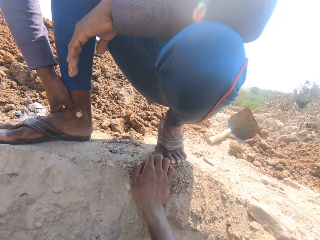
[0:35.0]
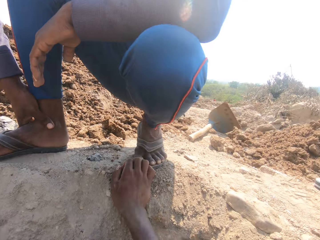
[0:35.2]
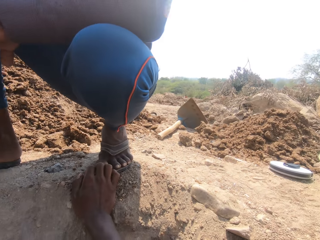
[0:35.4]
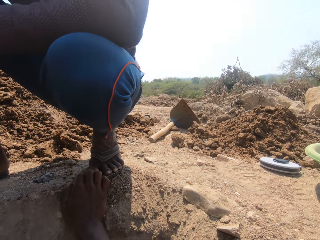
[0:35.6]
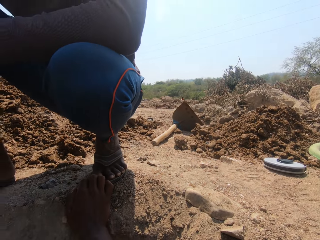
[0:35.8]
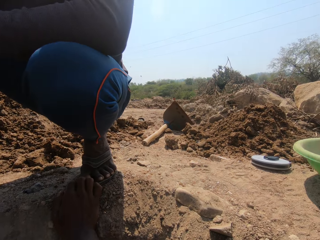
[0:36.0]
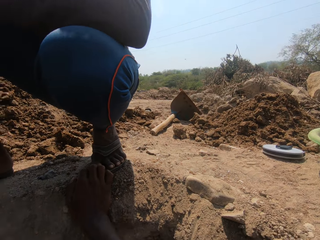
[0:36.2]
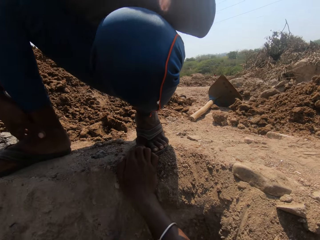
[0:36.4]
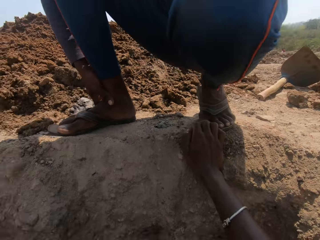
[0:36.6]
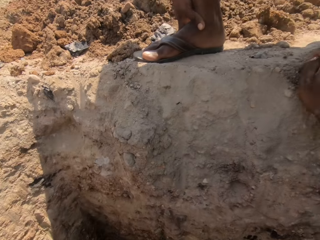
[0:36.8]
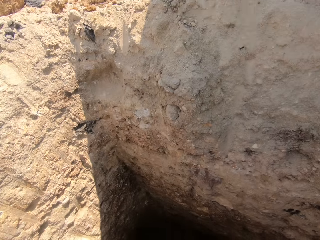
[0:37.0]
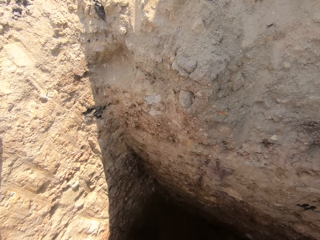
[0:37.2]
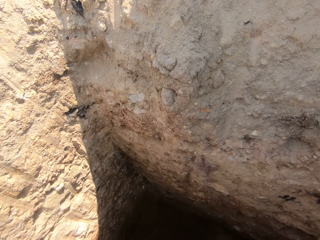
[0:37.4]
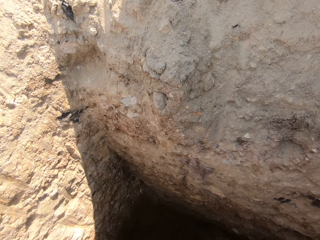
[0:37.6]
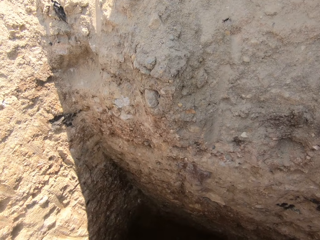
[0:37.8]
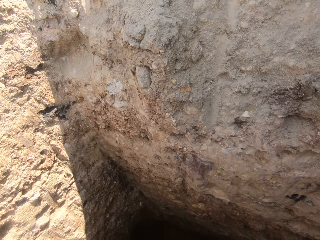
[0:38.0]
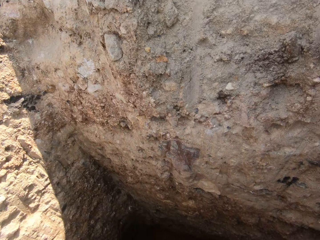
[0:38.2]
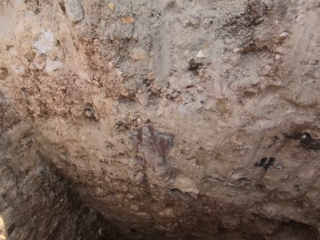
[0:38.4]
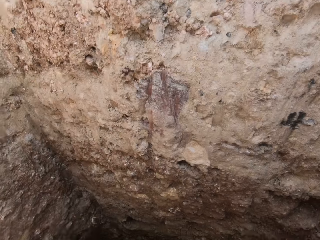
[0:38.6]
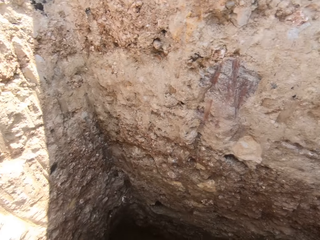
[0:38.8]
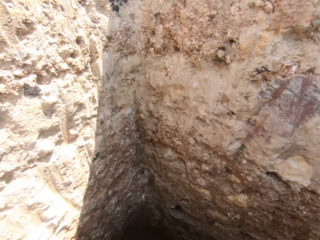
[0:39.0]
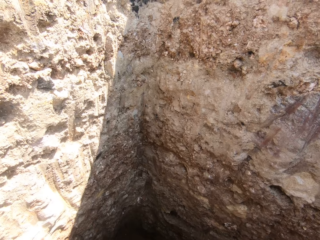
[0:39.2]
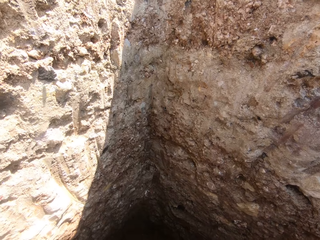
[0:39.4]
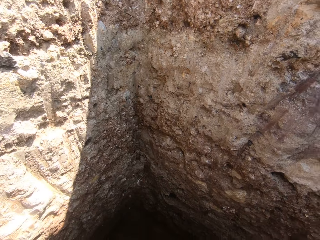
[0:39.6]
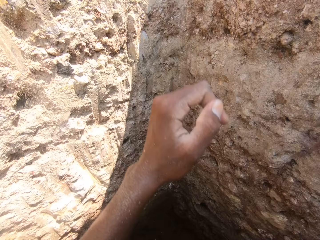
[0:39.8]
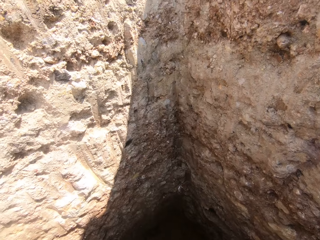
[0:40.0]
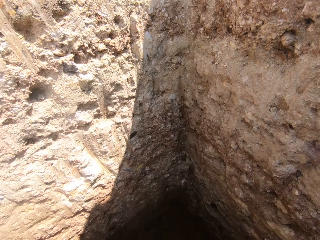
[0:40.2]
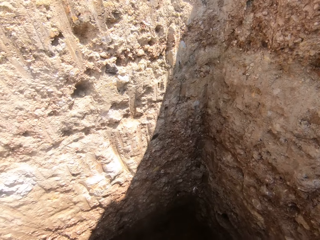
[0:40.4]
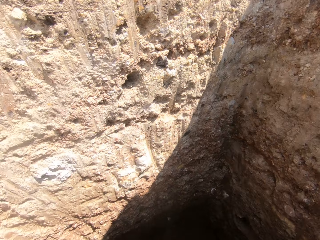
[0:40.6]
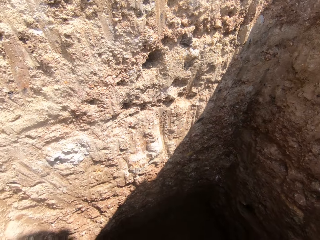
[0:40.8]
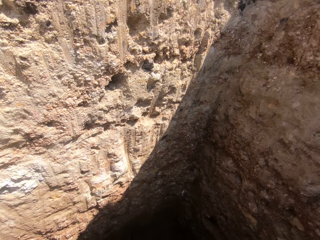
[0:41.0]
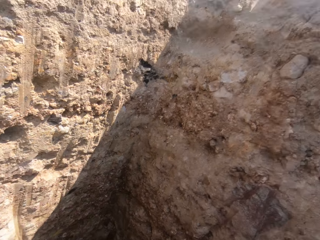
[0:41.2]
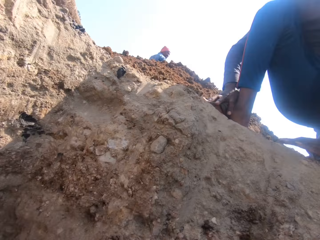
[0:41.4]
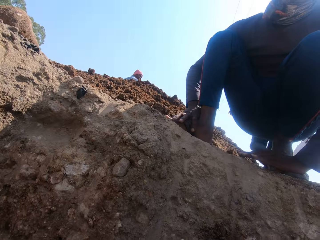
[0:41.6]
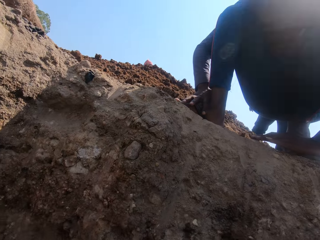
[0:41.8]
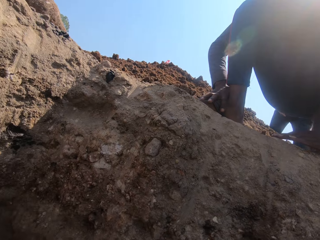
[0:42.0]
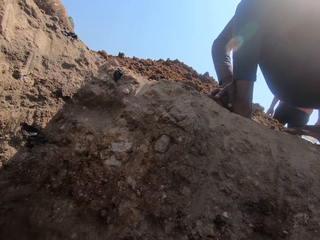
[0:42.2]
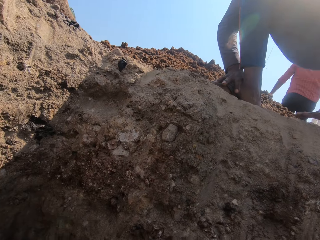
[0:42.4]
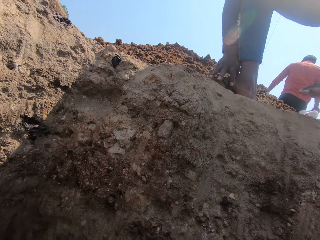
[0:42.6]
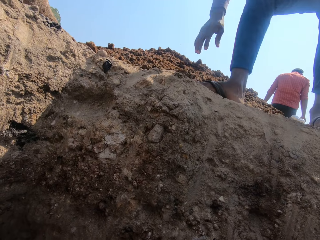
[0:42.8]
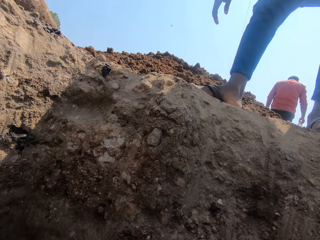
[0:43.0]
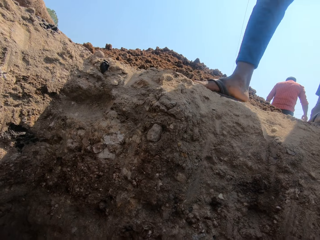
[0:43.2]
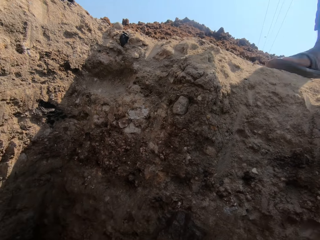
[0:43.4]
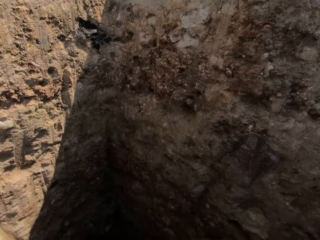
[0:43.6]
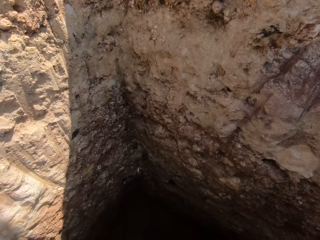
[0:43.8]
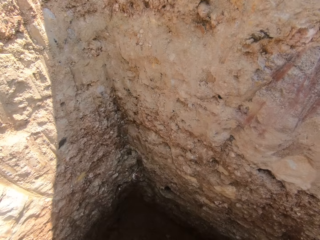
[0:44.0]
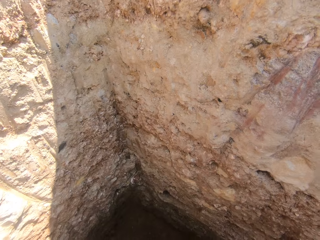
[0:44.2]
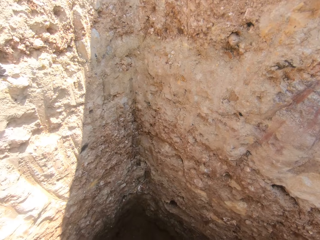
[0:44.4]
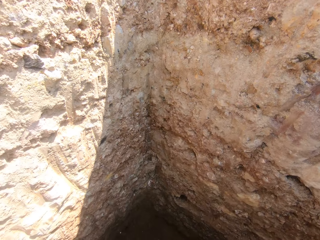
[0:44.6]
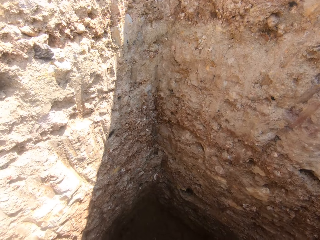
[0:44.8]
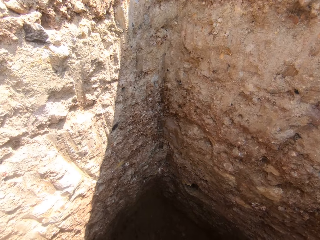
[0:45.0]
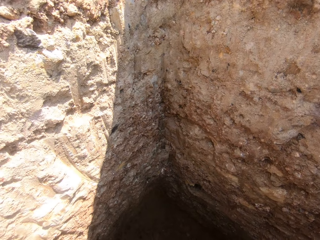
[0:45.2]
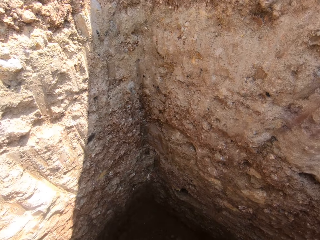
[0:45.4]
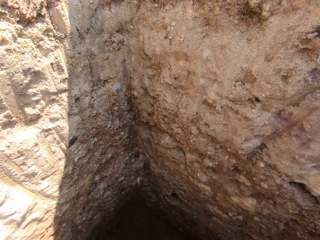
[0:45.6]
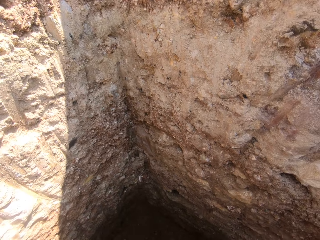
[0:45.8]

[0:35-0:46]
A person walks away.

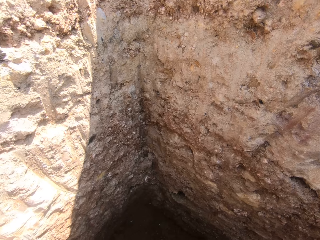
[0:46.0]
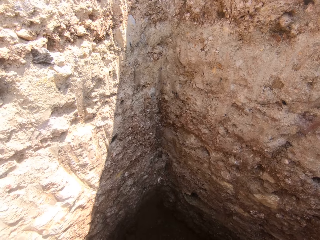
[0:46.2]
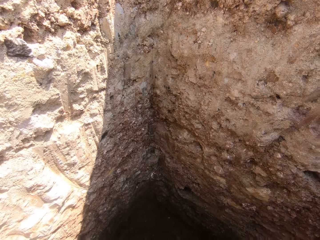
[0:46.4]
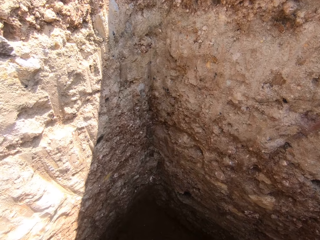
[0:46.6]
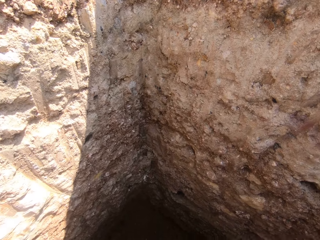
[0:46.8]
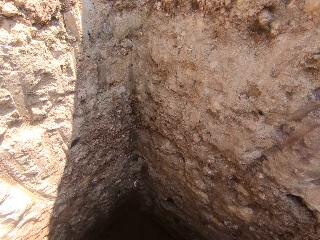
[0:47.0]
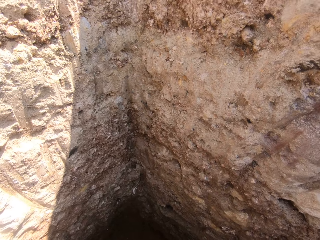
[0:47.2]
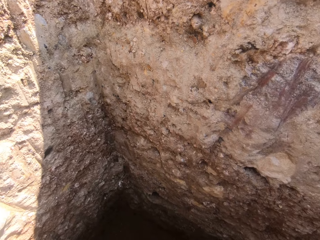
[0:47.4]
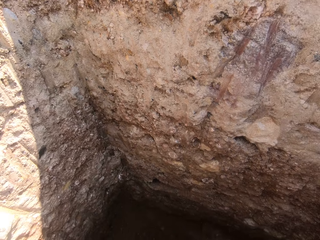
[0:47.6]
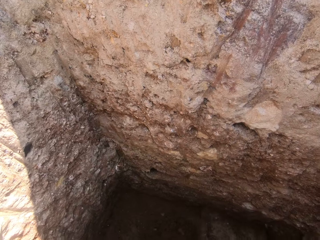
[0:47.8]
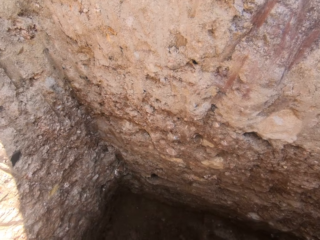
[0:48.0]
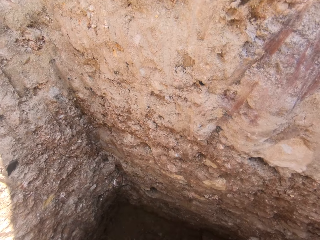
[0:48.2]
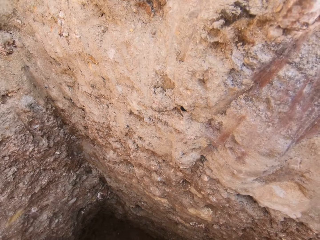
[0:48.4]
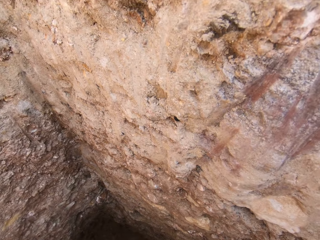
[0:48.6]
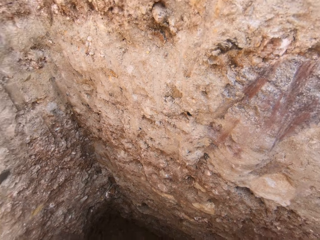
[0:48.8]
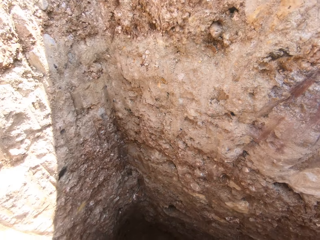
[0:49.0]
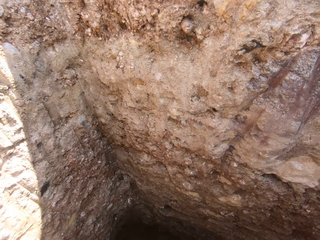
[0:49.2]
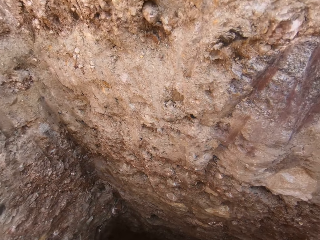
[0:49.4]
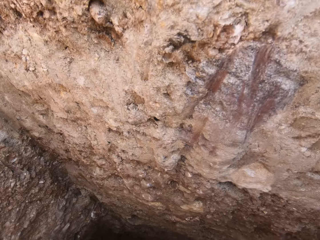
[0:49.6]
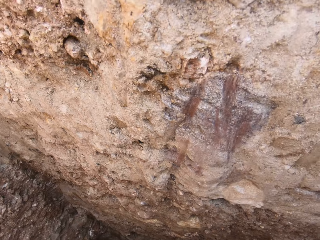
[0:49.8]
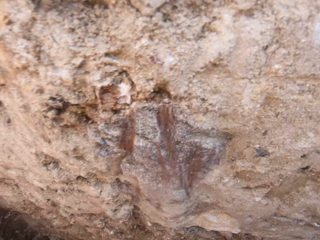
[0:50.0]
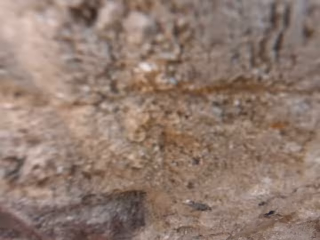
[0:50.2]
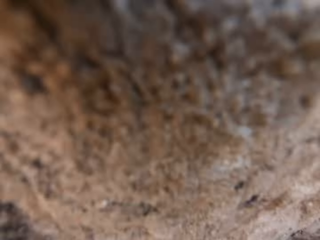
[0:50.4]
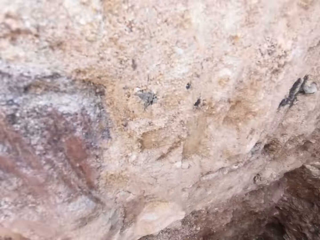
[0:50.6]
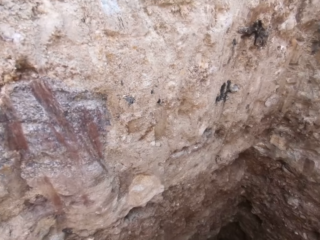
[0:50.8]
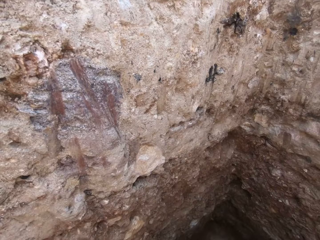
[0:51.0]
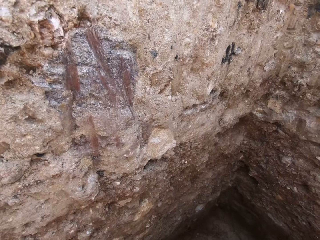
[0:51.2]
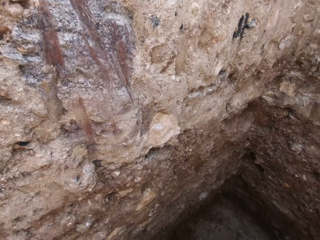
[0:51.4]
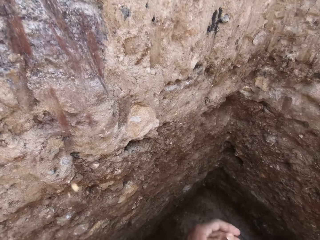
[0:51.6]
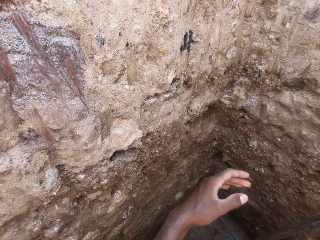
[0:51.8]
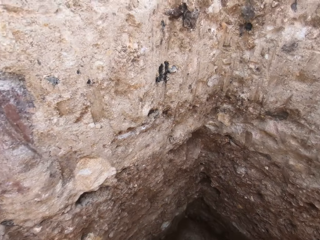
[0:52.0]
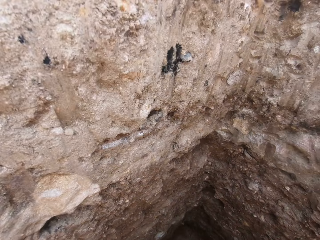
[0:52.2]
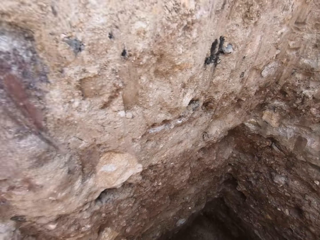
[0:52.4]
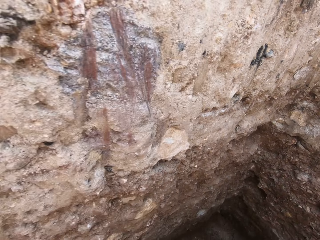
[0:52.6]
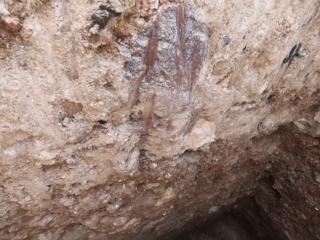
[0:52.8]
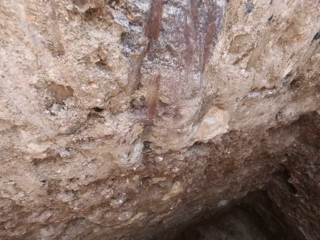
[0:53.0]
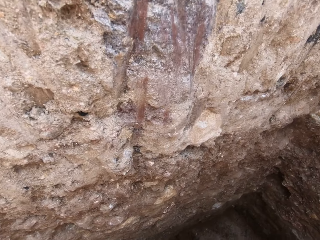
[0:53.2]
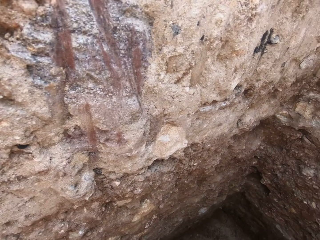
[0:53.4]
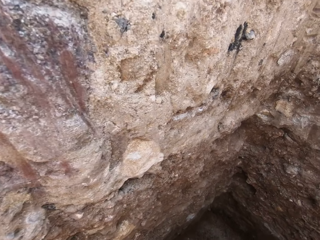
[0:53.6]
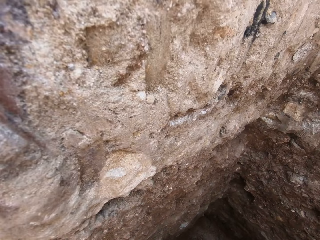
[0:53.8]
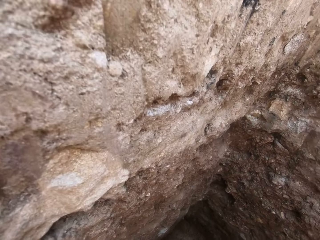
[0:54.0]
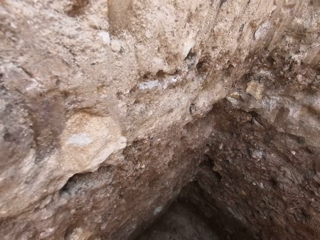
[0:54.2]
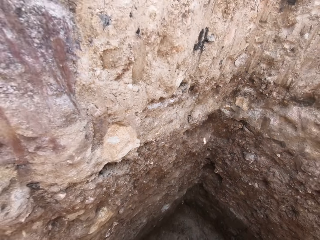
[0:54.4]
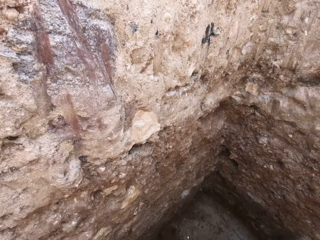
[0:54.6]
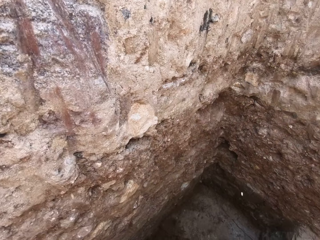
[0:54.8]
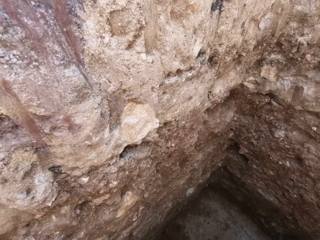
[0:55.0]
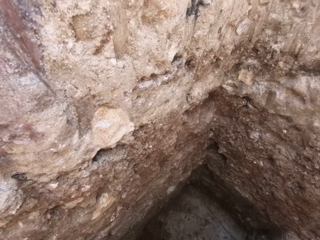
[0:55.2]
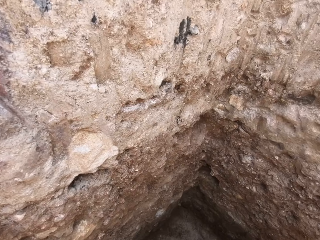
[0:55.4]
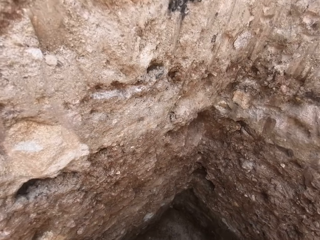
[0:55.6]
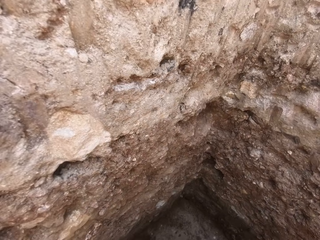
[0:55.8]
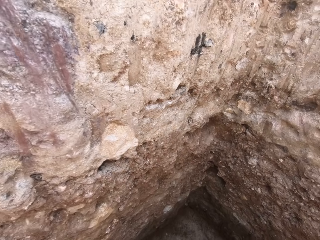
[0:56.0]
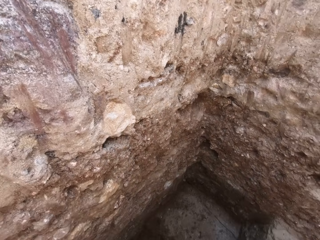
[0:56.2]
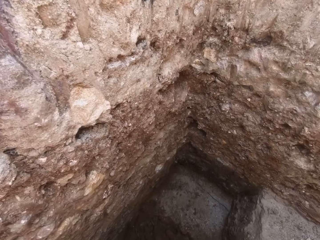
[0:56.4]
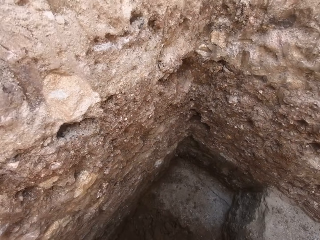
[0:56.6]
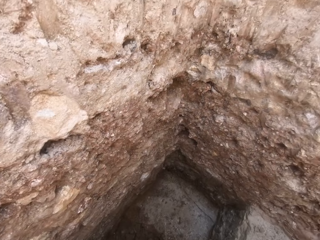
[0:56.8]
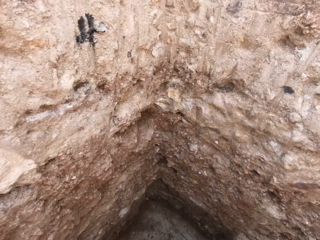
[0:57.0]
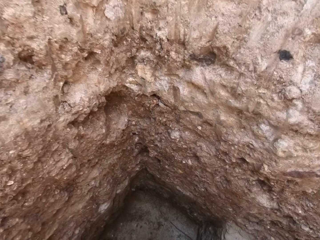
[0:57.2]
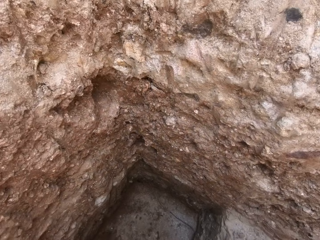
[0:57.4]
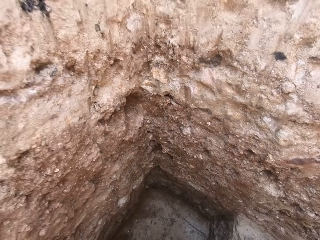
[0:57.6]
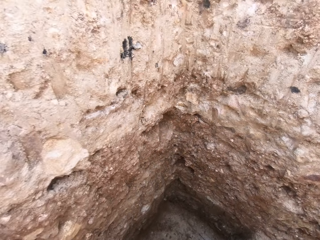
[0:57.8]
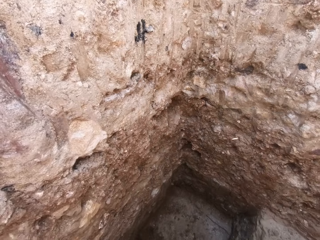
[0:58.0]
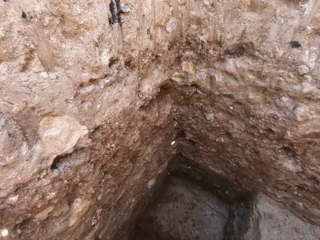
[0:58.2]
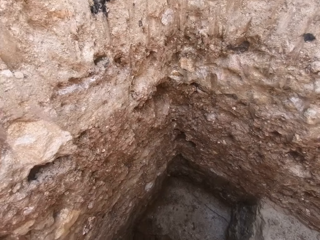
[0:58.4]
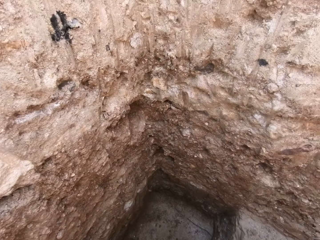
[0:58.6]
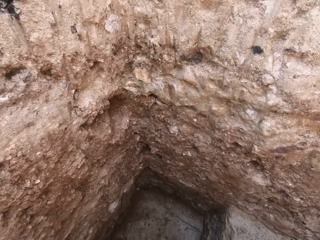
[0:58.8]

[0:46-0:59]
The camera wearer digs a hole.
